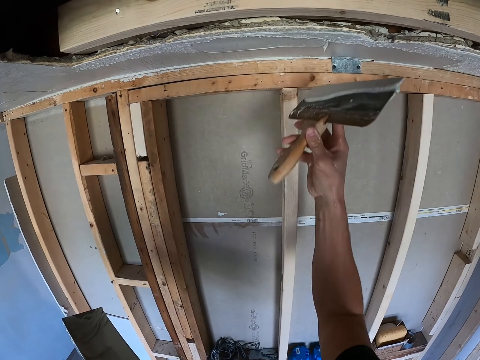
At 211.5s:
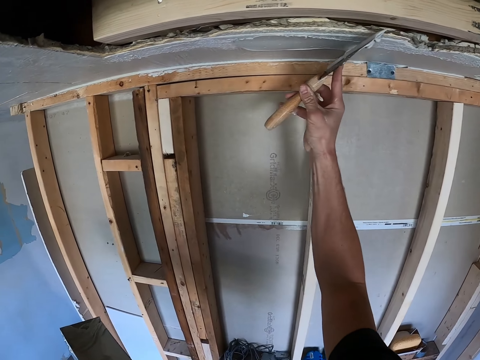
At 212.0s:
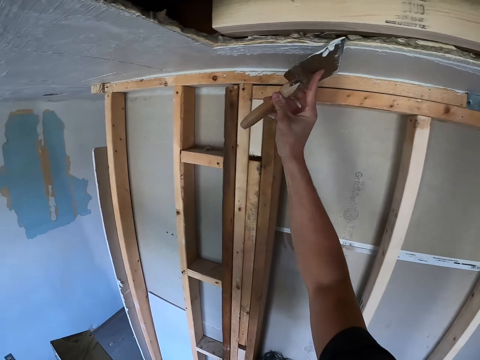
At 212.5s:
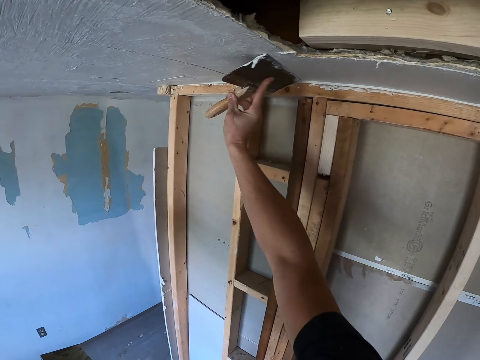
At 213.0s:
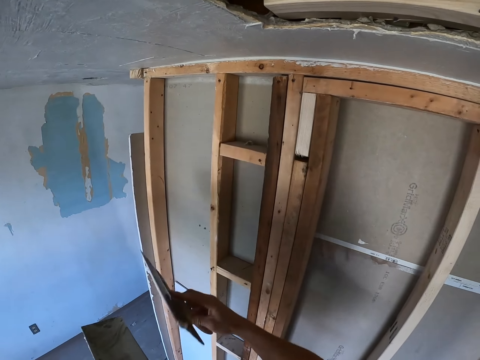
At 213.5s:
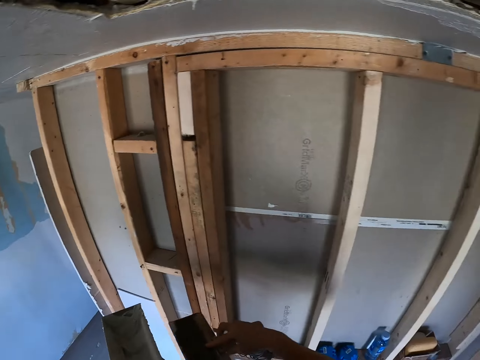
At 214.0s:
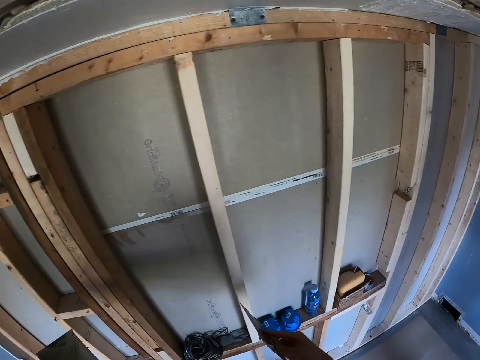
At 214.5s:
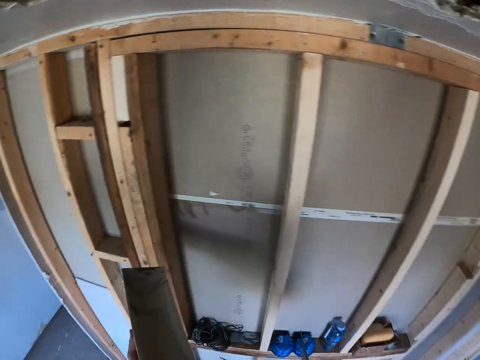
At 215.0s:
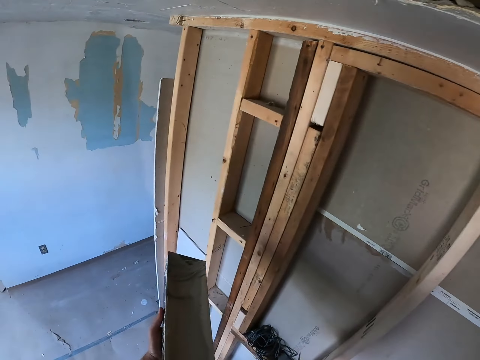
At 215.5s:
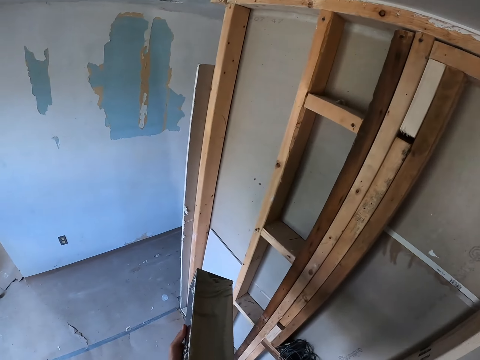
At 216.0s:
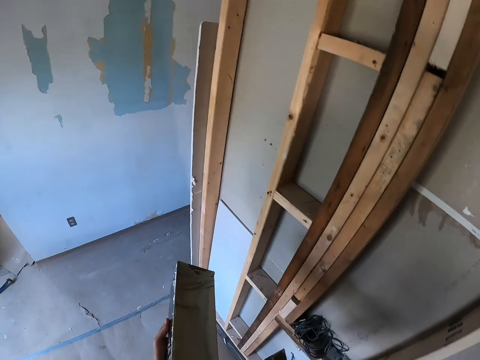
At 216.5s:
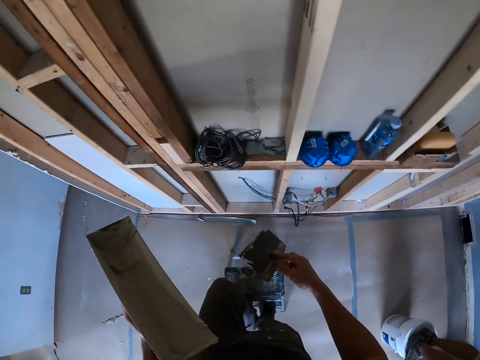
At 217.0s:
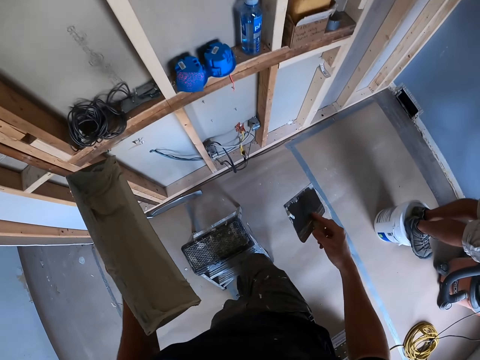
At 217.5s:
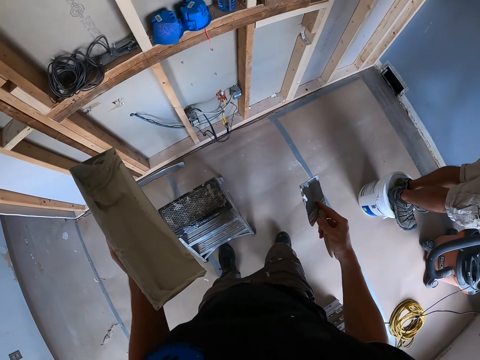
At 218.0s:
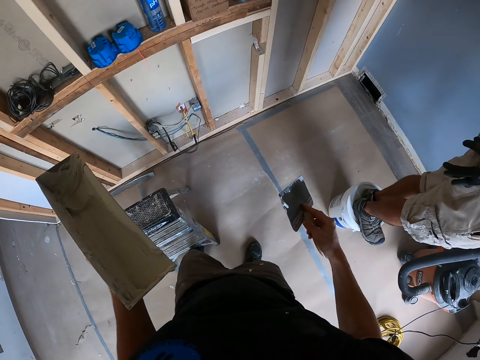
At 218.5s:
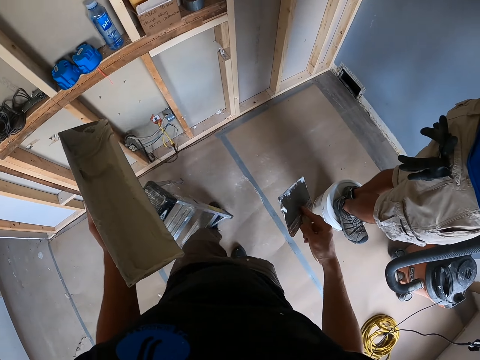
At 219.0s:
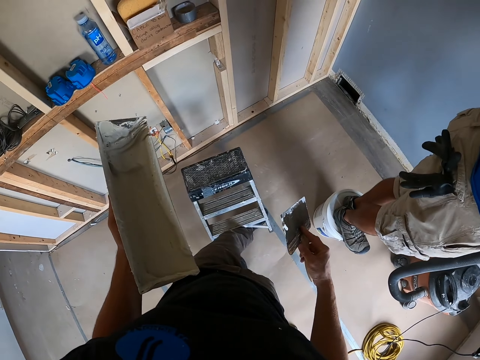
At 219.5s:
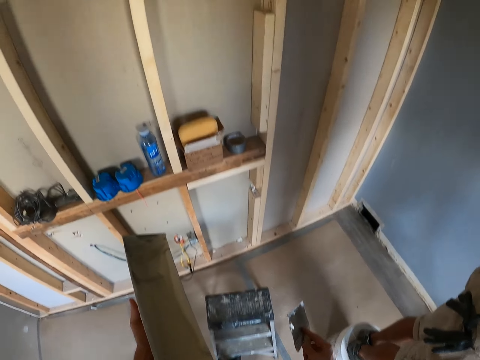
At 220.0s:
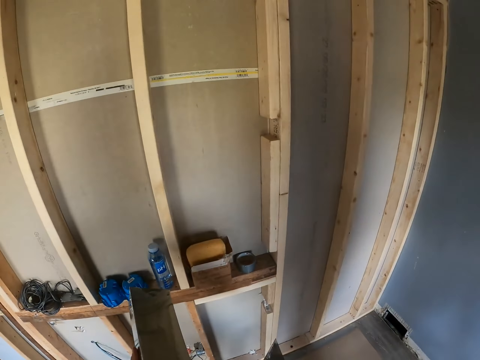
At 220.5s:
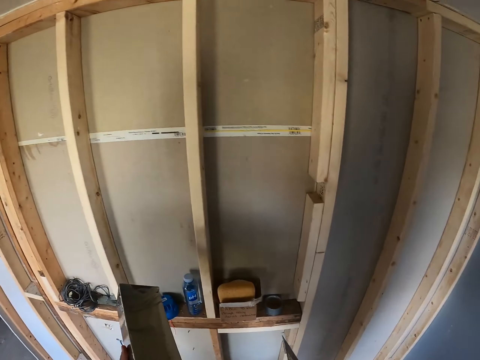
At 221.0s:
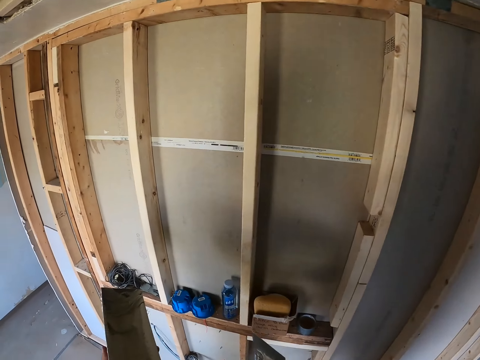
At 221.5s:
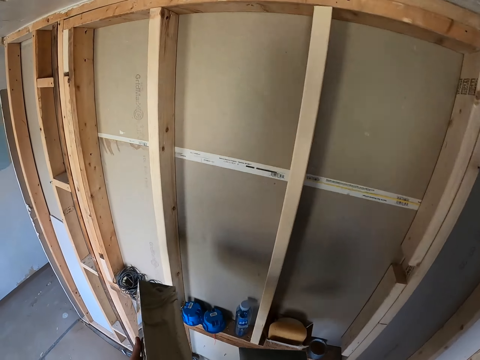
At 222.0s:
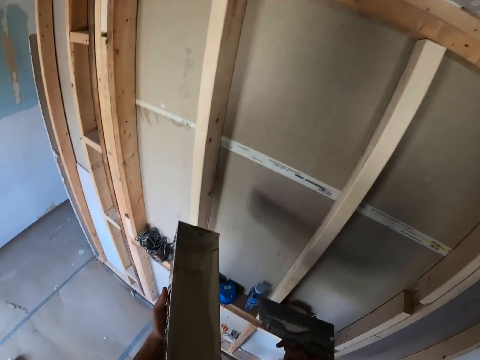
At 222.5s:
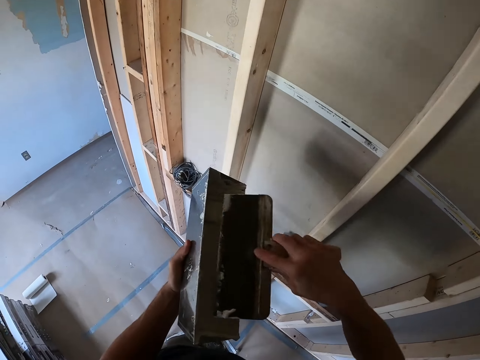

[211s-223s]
The camera wearer plasters the ceiling with a plastering spatula. They turn around. They look around the house. They step down from the stool ladder. They move the stool ladder with a leg. They climb the stool ladder.

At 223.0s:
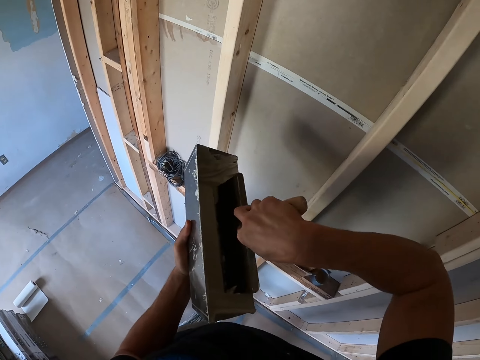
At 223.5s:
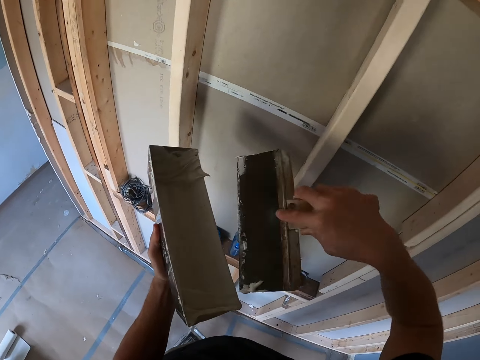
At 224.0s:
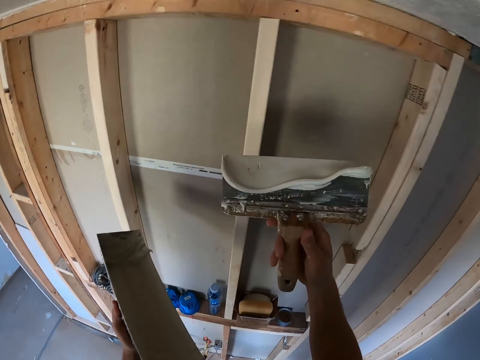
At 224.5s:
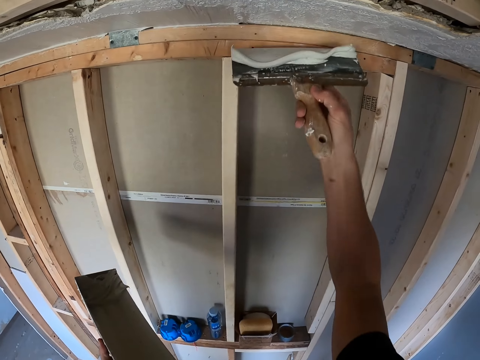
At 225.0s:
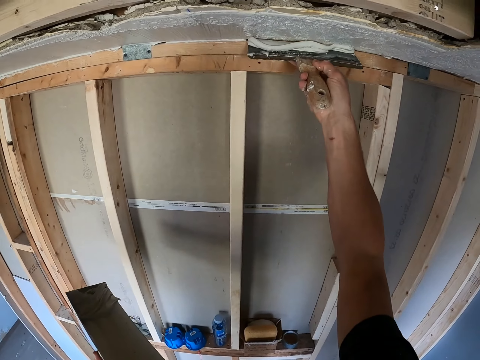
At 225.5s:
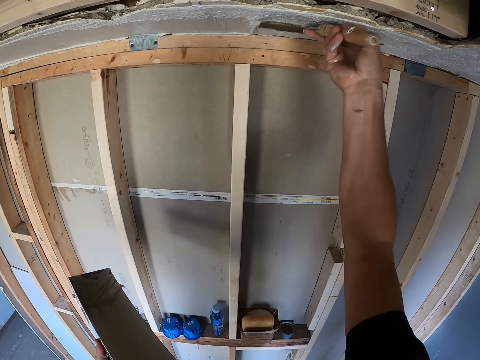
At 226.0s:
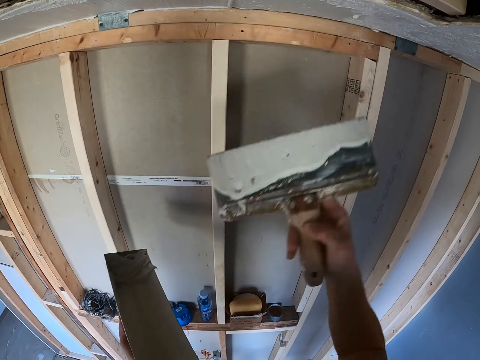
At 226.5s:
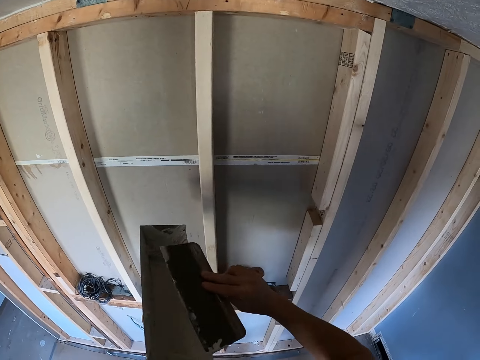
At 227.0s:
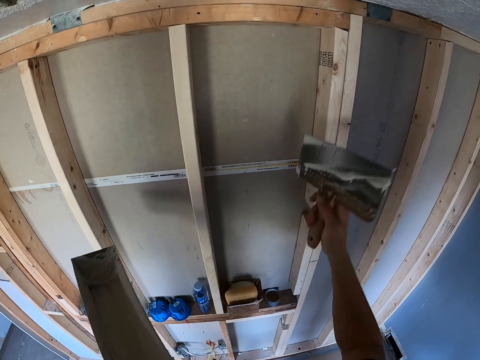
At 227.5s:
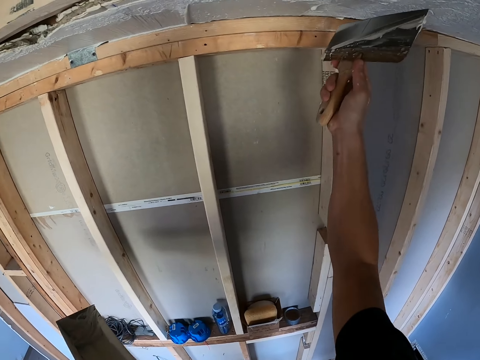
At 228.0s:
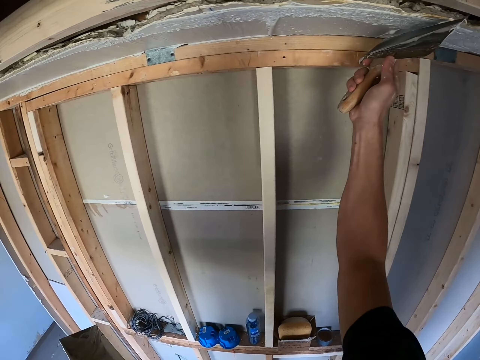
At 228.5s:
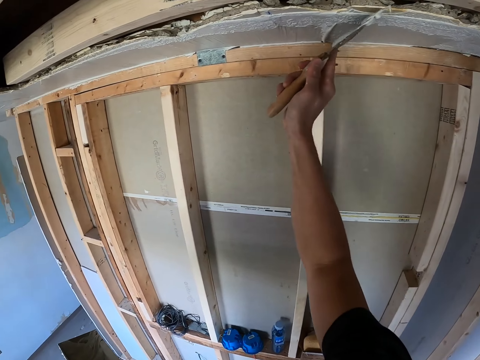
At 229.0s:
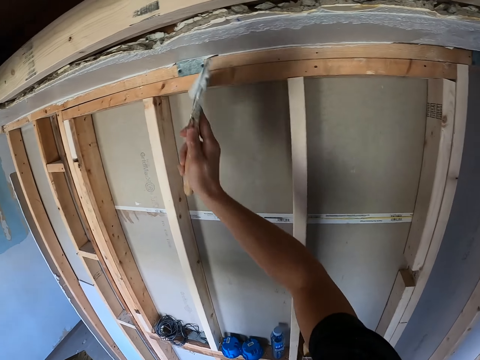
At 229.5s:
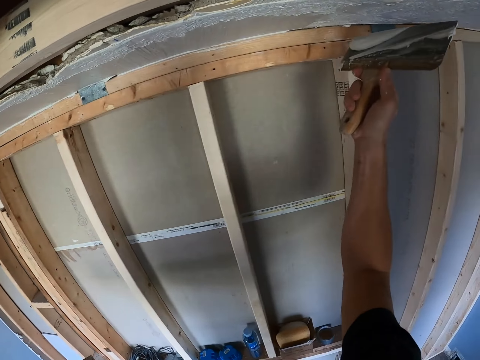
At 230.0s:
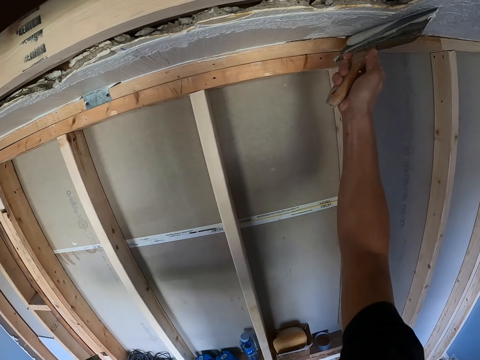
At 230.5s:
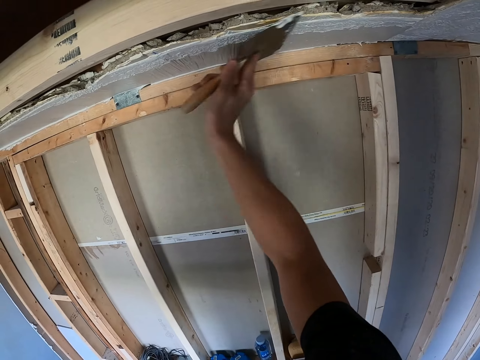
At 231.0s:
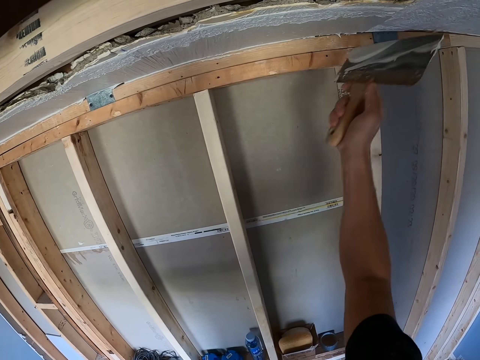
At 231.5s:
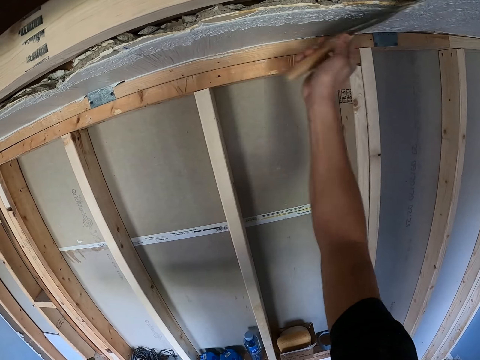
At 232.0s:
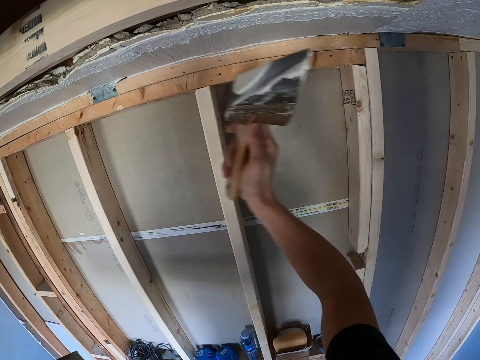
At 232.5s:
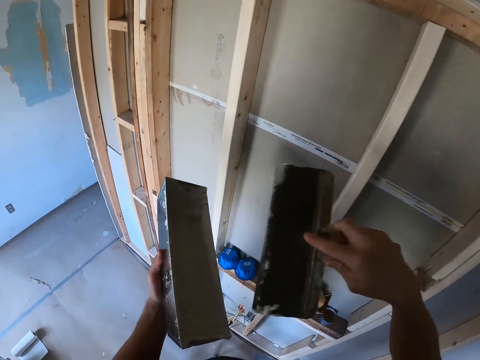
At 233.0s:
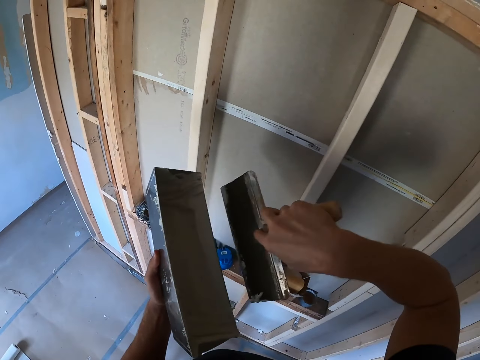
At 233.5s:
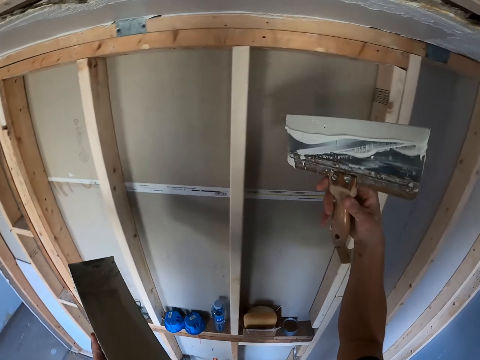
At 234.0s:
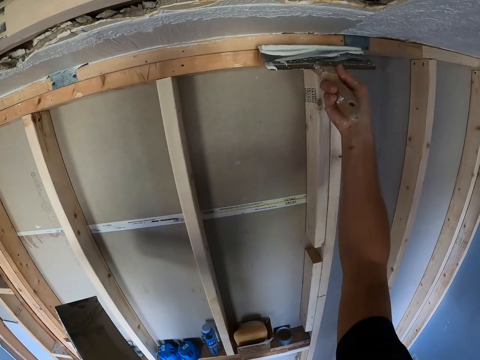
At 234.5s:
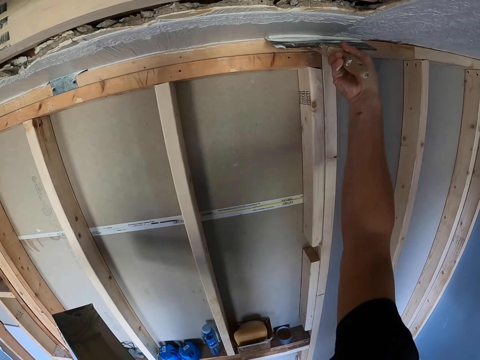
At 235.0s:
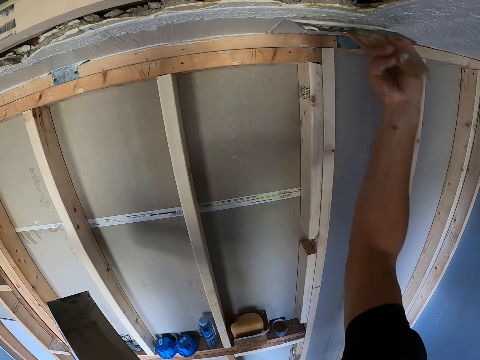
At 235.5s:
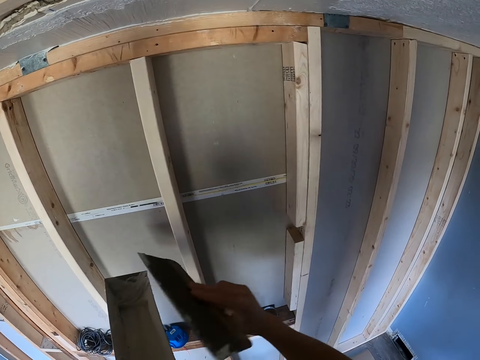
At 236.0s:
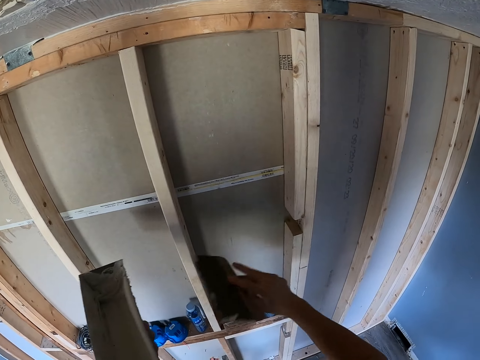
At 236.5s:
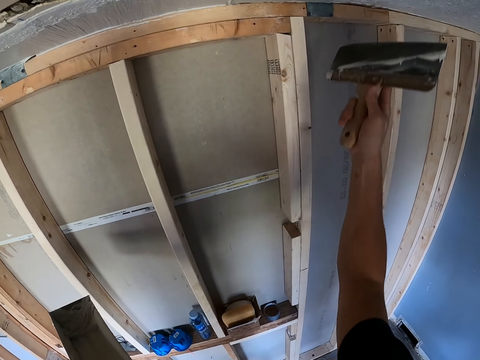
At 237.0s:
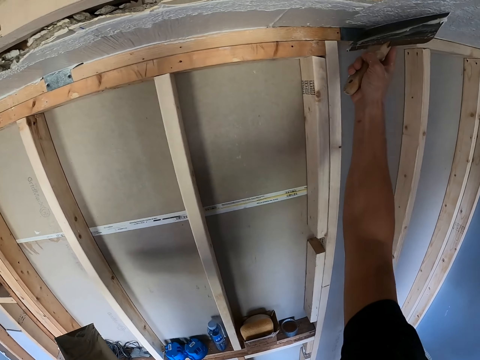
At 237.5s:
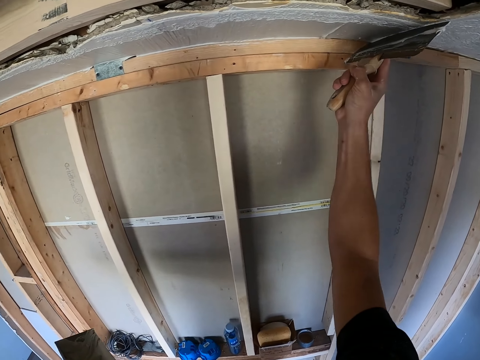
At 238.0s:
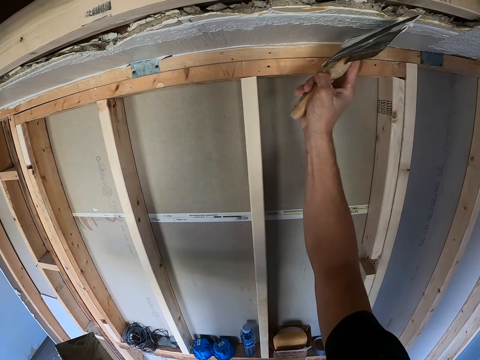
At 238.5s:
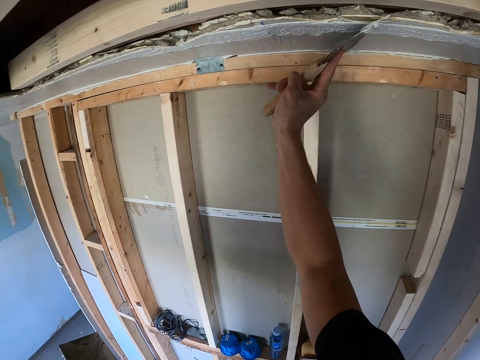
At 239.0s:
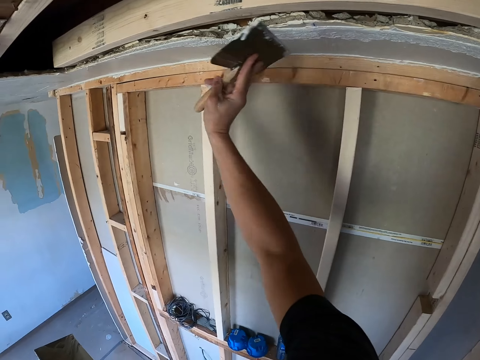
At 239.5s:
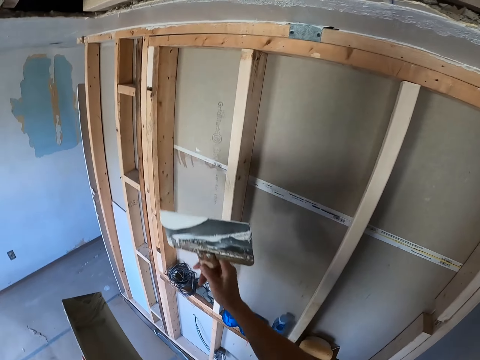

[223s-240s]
The camera wearer scoops the paint with a plastering spatula or brush in the paint box. They plaster the ceiling with the plastering spatula. They dip the brush in the paint box, remove paint, and paint the ceiling with the brush. They scoop the paint with the plastering spatula in the paint box. They plaster the ceiling with the plastering spatula. They remove excess paint from the plastering spatula. They plaster the ceiling with the plastering spatula.
